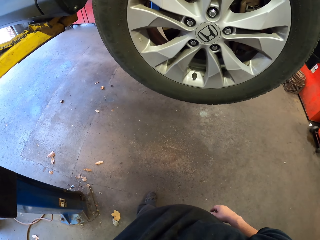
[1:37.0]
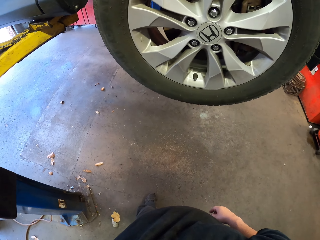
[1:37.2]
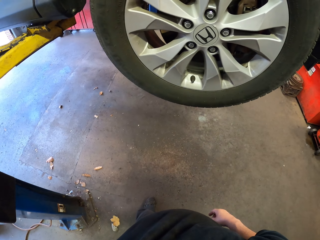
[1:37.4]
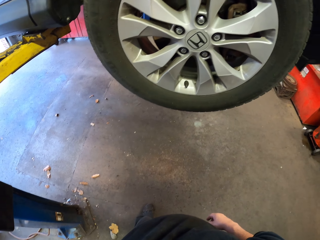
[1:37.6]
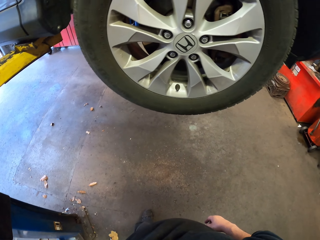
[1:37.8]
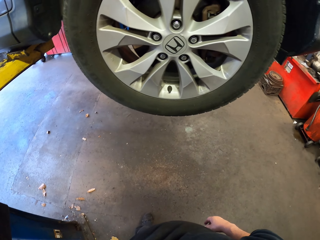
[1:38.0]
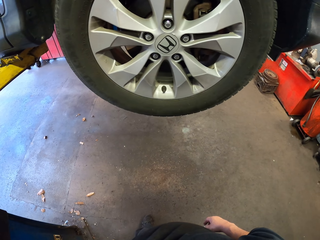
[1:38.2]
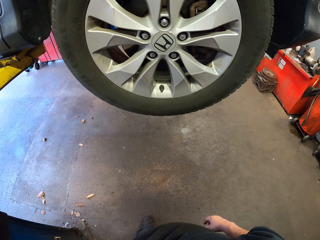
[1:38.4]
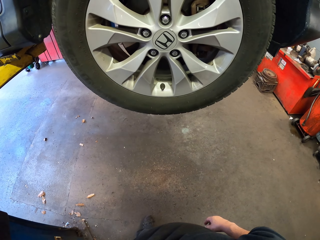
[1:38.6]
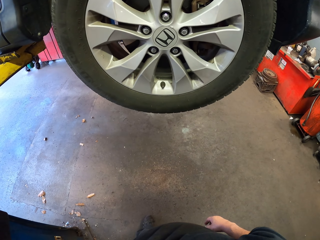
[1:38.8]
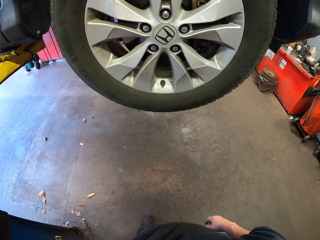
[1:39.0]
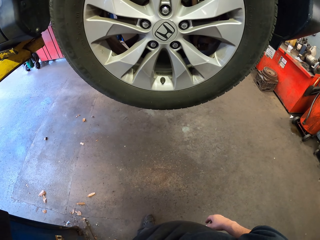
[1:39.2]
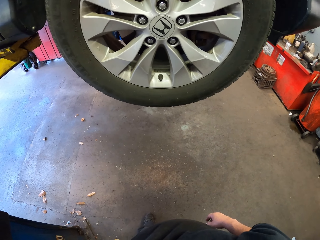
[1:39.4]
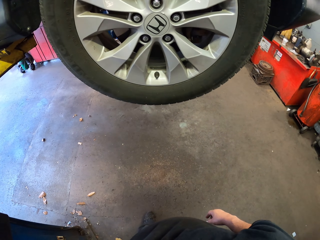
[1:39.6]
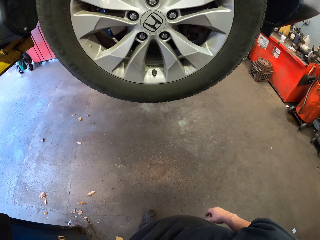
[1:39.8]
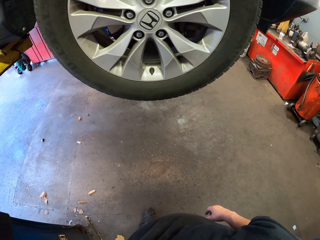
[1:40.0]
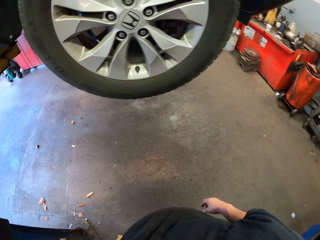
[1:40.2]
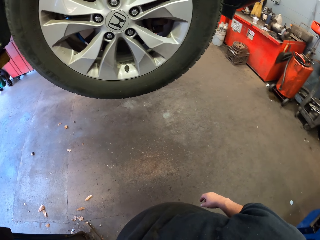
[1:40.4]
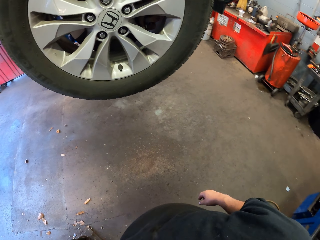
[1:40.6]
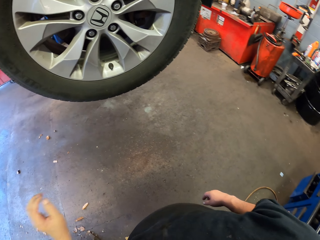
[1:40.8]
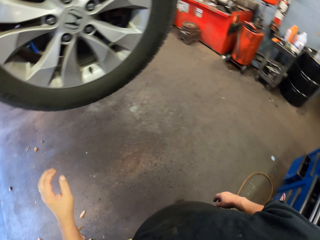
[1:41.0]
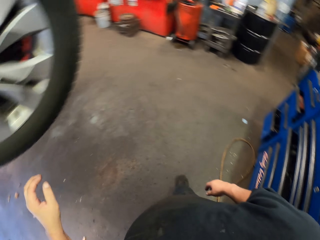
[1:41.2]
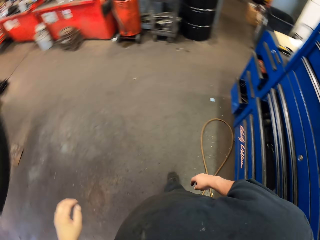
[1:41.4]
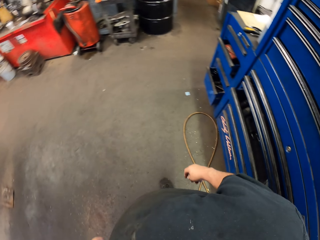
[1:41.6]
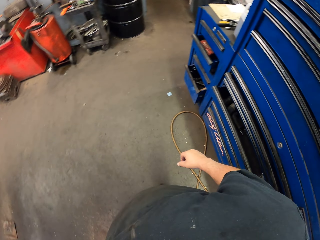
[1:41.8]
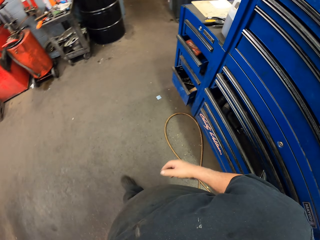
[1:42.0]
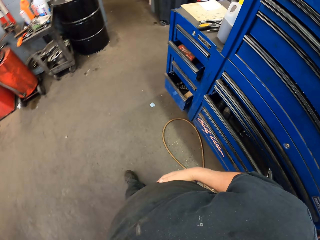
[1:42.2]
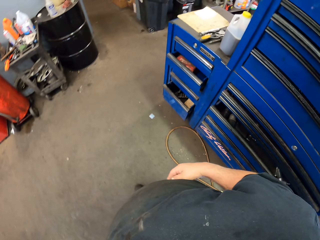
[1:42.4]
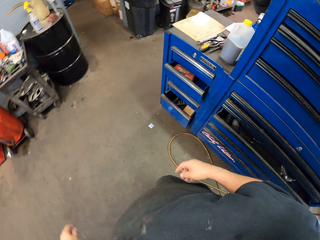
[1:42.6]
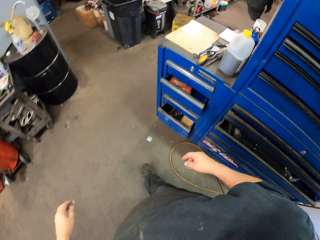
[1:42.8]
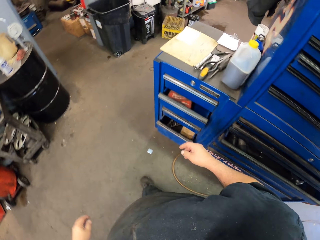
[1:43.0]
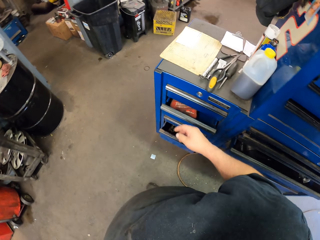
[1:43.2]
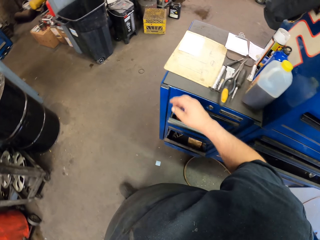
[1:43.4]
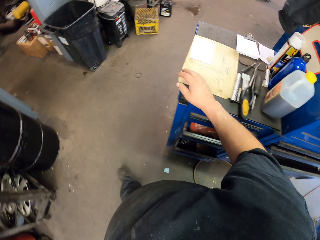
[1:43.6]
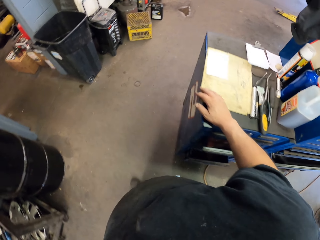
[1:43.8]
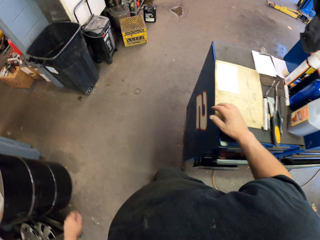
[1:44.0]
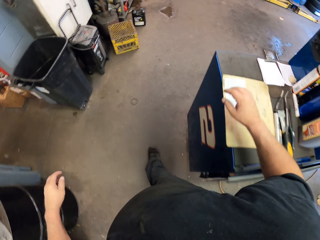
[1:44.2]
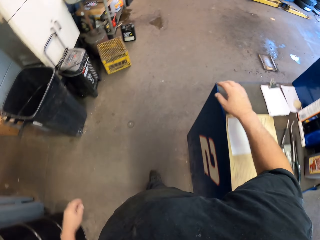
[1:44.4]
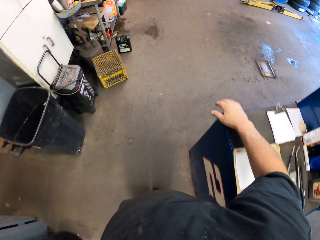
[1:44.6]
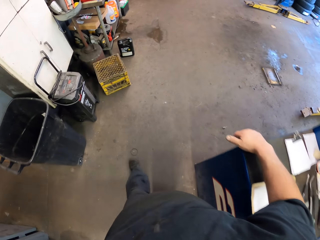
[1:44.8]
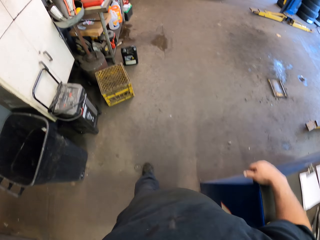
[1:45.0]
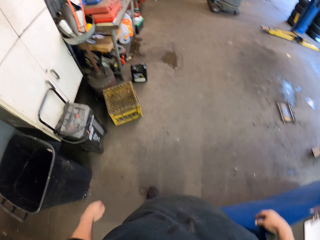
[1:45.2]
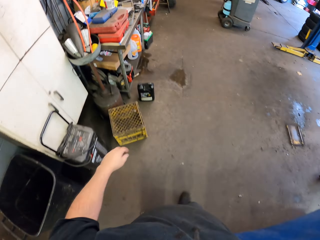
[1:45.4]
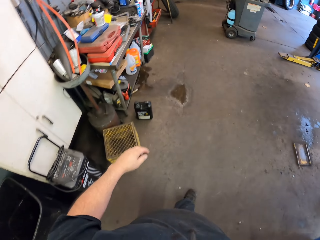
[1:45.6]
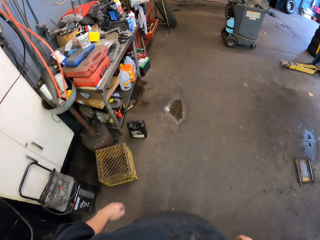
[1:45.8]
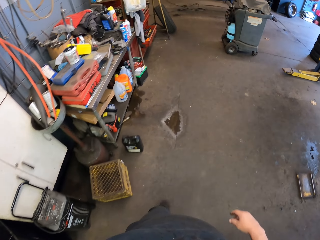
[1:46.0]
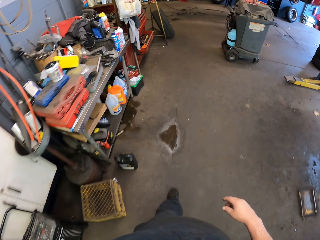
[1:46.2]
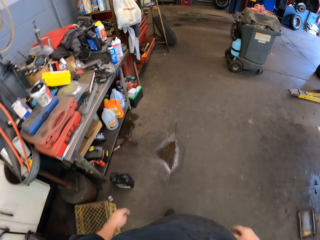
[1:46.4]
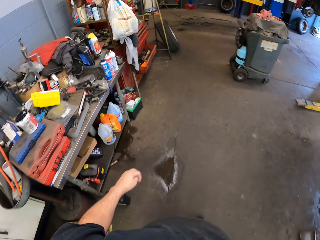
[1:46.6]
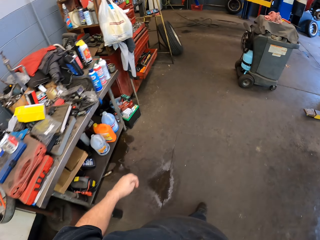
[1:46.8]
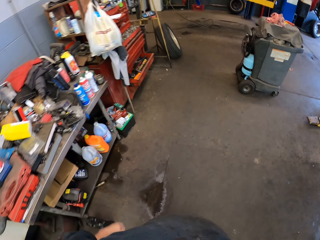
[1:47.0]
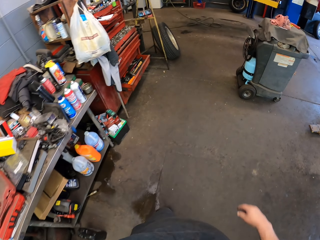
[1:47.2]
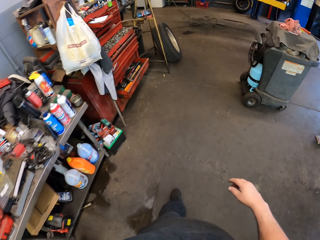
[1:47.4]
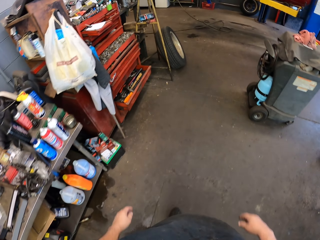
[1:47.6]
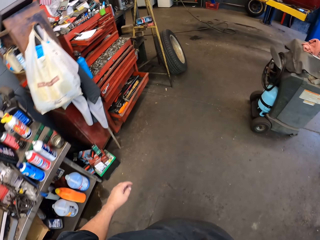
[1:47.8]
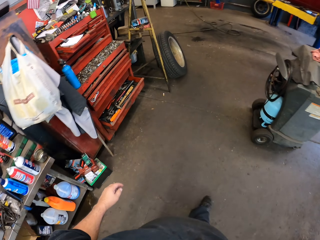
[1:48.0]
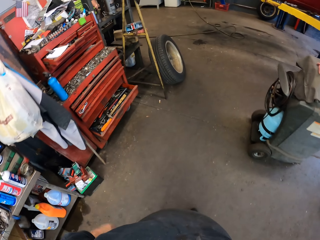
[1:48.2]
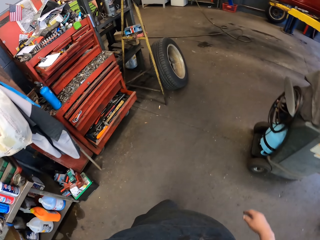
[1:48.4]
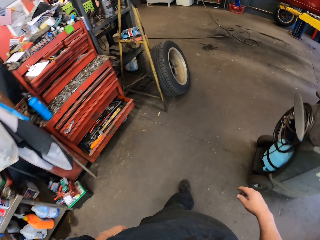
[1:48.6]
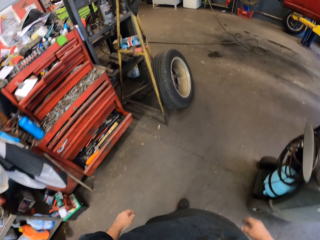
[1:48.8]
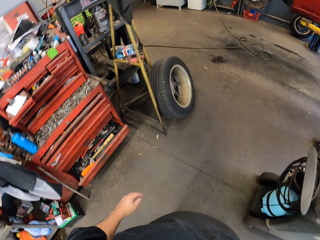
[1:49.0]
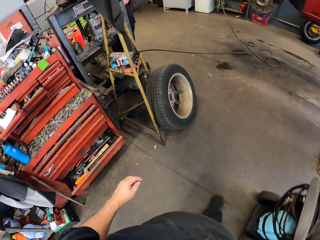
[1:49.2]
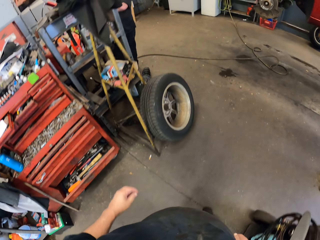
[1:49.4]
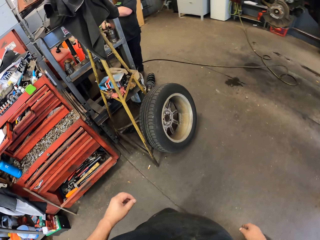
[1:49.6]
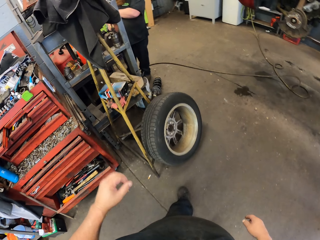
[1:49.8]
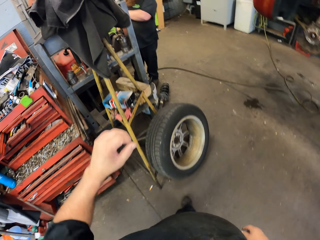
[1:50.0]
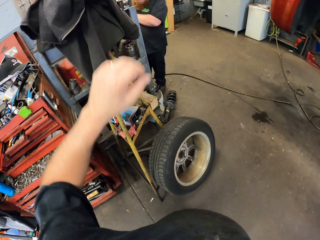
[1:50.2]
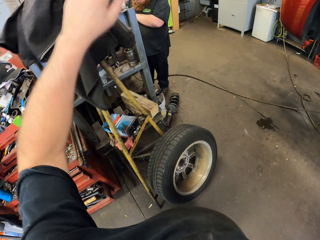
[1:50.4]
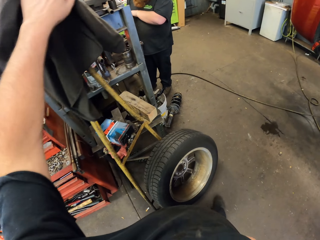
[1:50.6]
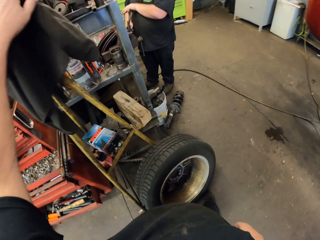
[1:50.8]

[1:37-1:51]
The camera wearer walks in the garage. A person stands in the garage next to the clamp.

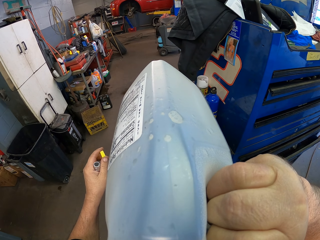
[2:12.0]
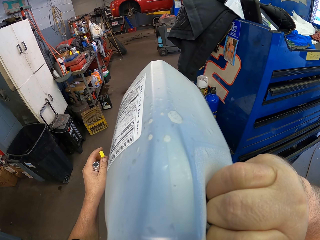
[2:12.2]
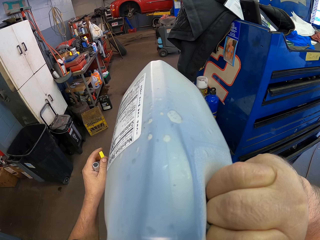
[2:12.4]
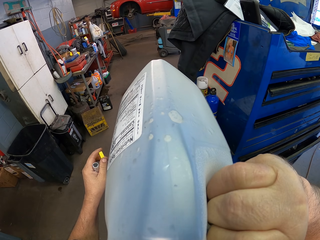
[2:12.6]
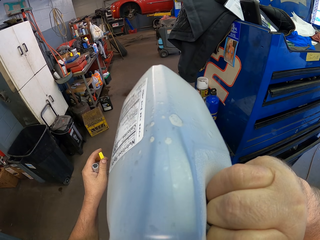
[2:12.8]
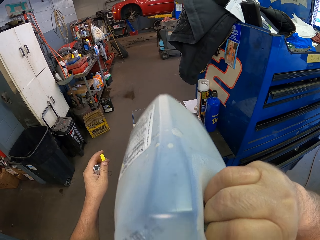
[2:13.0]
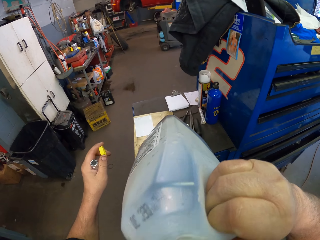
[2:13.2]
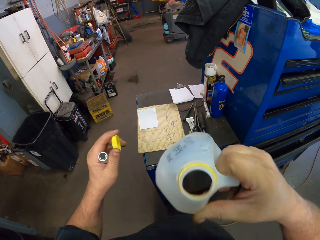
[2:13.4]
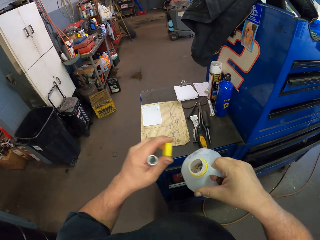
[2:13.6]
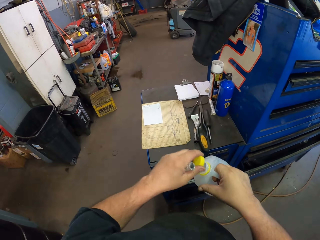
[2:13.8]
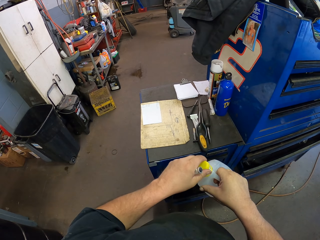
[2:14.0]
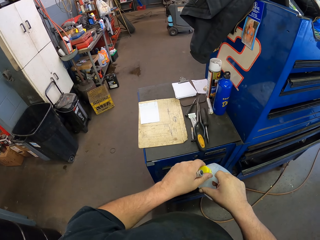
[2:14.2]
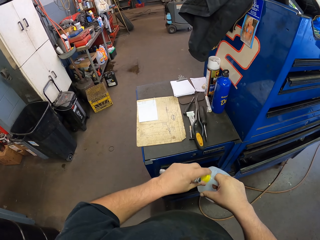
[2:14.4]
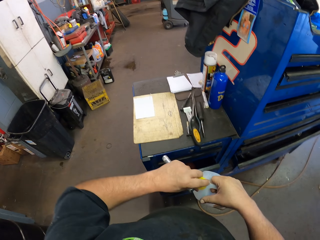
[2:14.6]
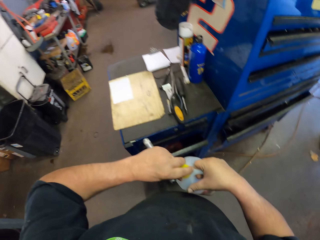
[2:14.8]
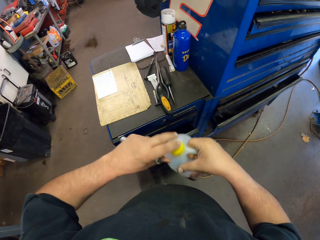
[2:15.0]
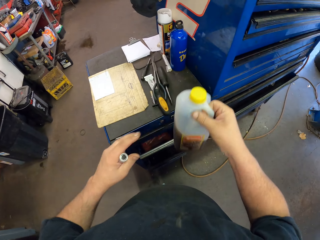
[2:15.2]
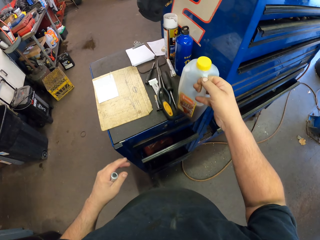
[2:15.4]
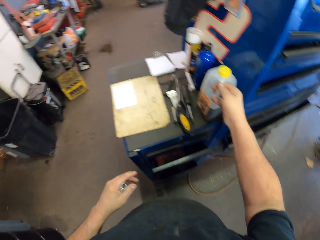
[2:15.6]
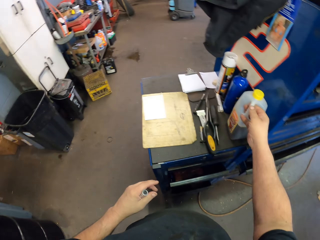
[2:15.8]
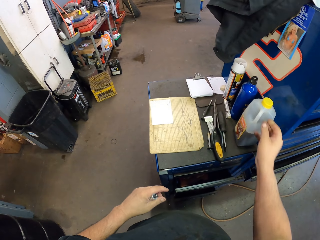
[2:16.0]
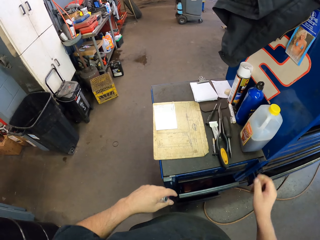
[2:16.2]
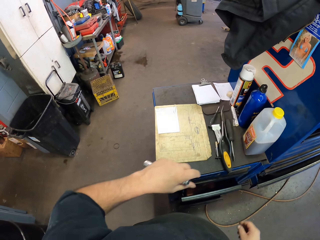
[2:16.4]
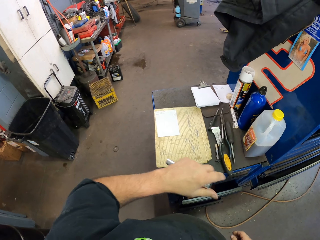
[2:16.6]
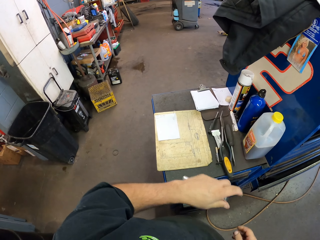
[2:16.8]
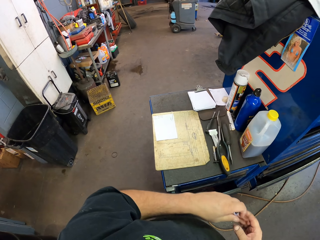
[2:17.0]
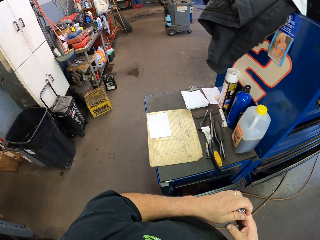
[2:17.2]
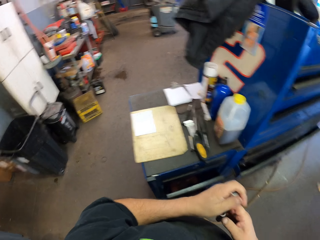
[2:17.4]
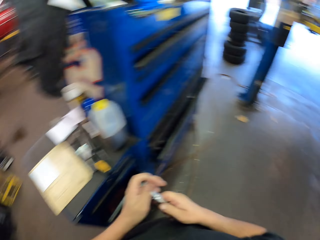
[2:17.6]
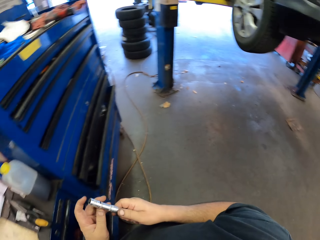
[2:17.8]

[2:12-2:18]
The camera wearer closes the jerry can with the lid. They put the jerry can on the tool cabinet.

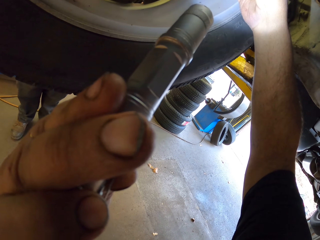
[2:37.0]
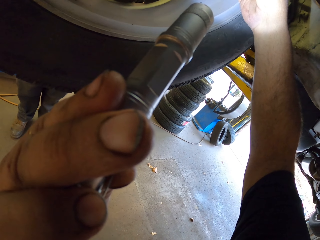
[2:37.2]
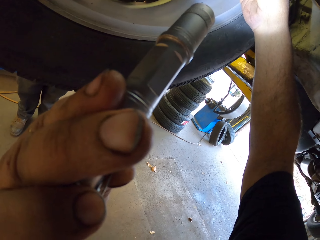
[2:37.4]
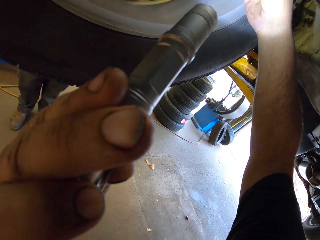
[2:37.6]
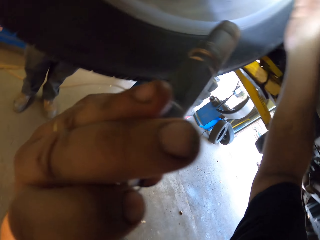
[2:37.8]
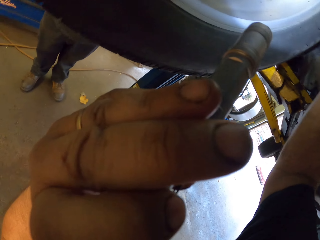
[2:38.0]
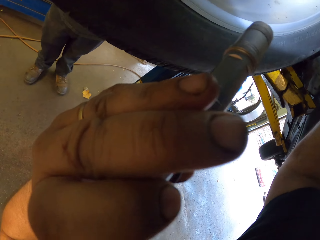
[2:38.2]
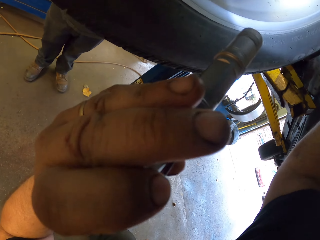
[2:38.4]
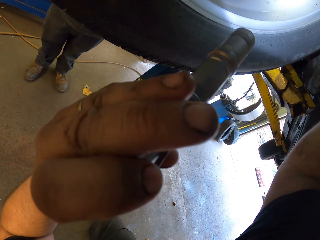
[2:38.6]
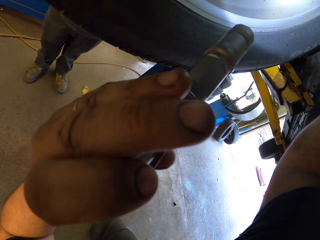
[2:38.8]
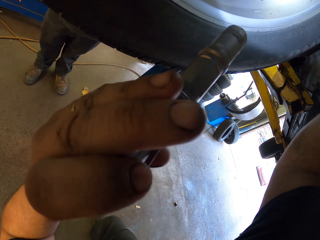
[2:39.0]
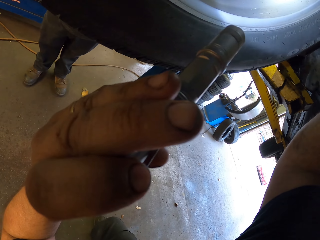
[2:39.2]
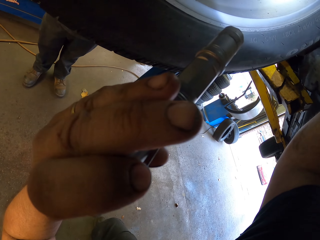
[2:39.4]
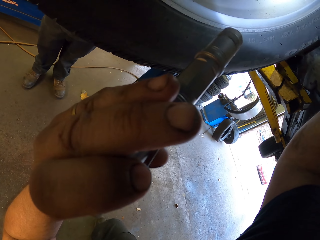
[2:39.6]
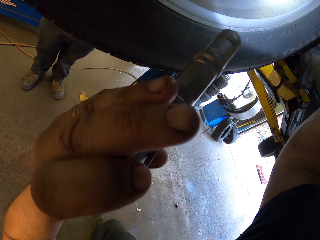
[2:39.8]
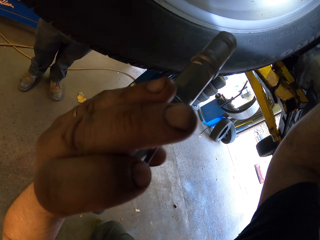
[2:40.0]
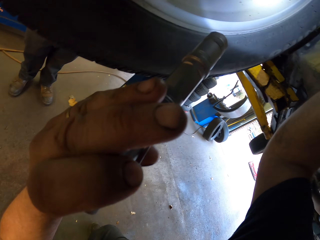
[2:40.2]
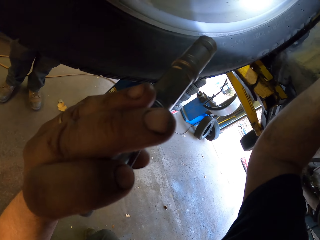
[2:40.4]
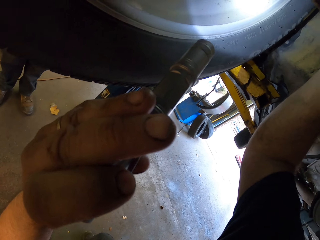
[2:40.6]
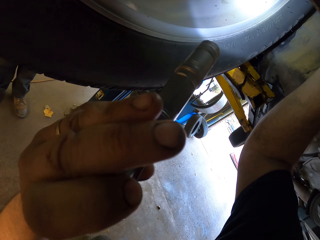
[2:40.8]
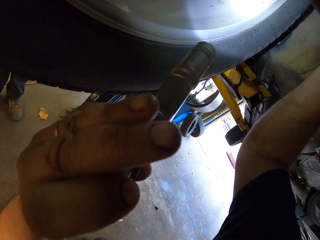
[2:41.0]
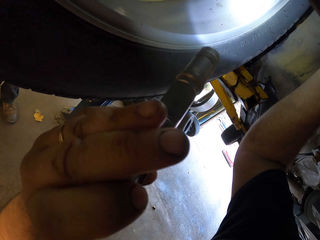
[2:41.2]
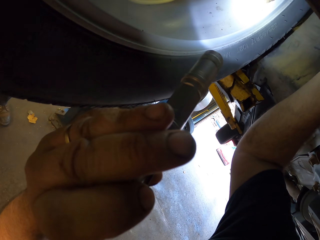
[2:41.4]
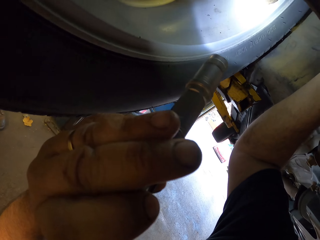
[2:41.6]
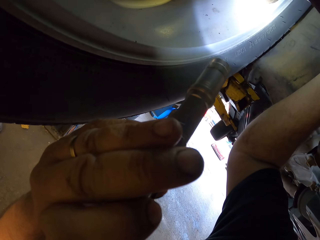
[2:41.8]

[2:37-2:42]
The camera wearer checks the wheel.
